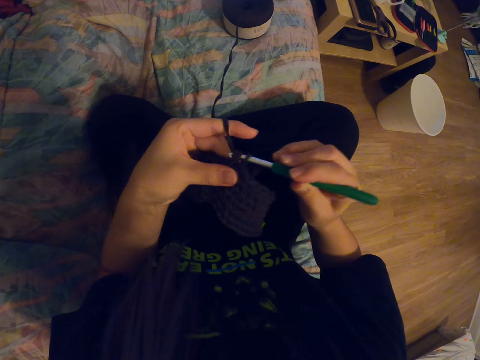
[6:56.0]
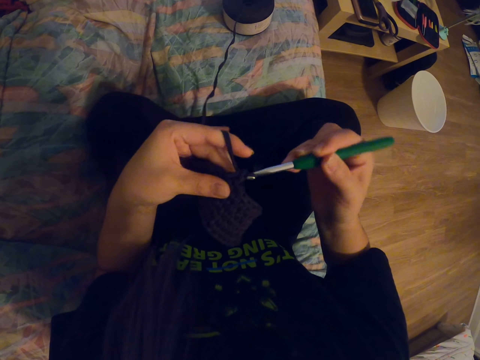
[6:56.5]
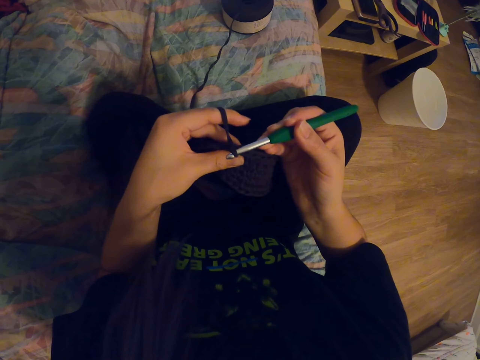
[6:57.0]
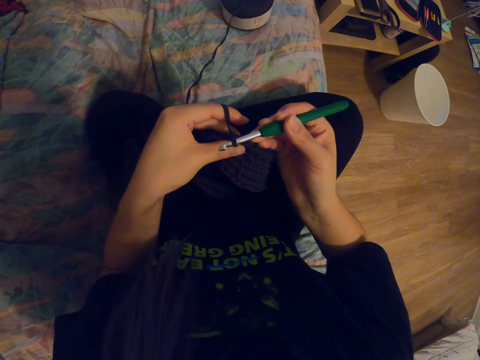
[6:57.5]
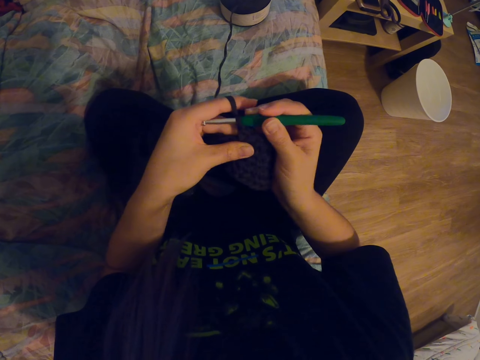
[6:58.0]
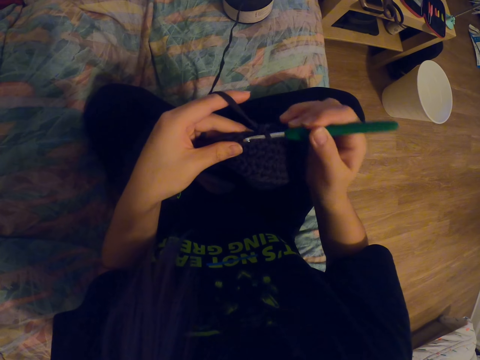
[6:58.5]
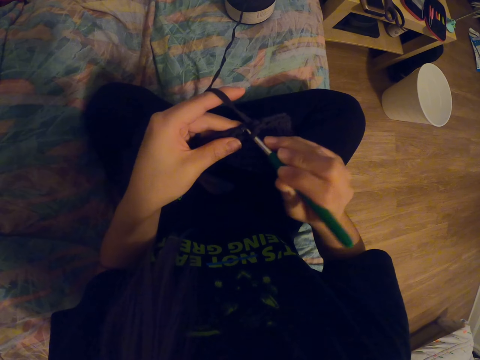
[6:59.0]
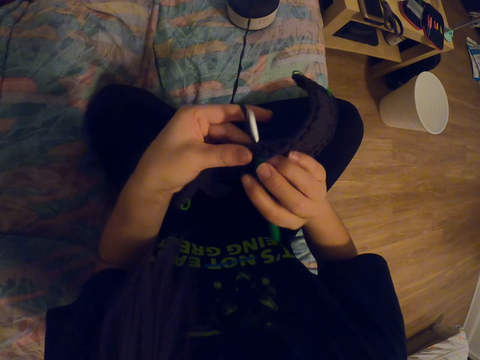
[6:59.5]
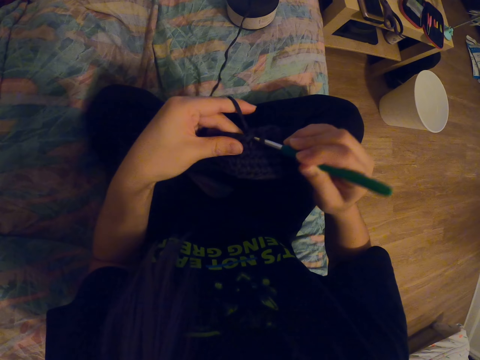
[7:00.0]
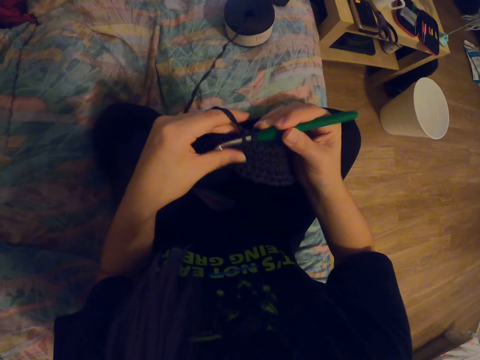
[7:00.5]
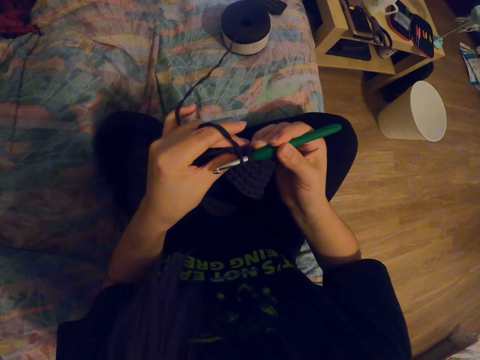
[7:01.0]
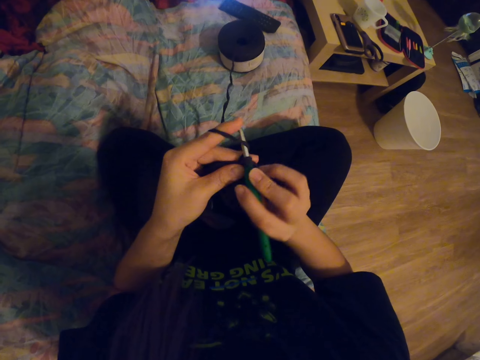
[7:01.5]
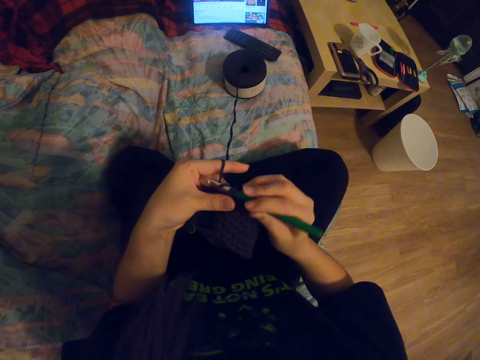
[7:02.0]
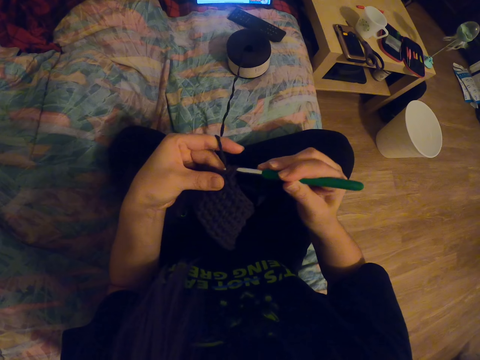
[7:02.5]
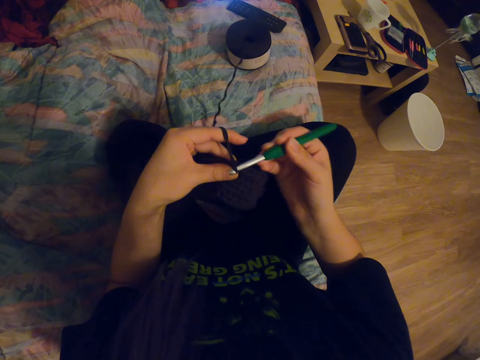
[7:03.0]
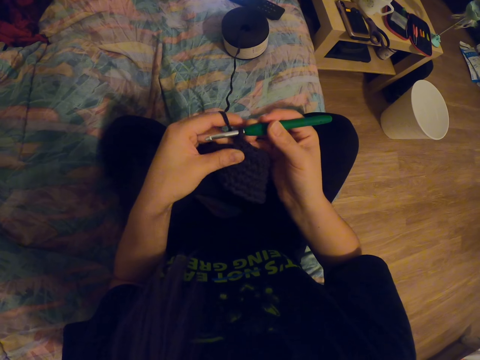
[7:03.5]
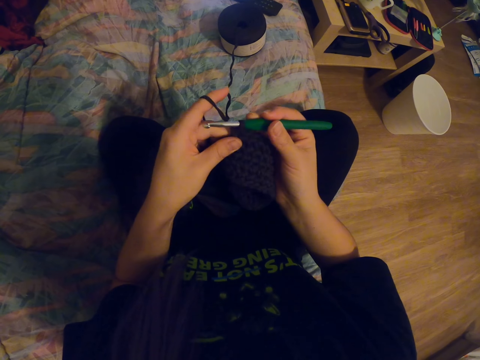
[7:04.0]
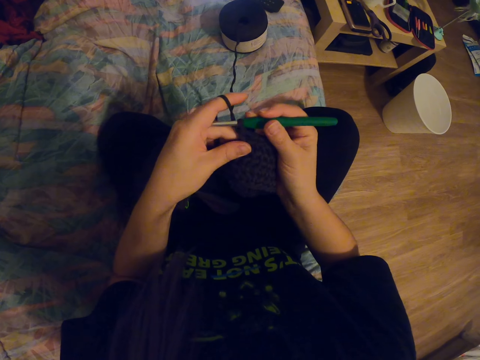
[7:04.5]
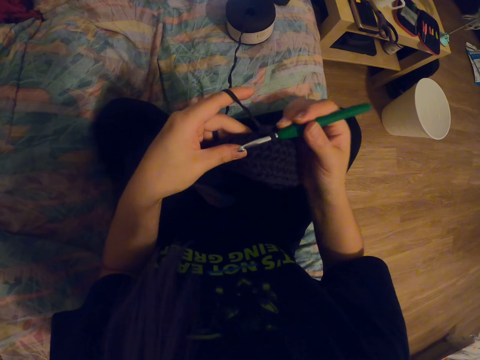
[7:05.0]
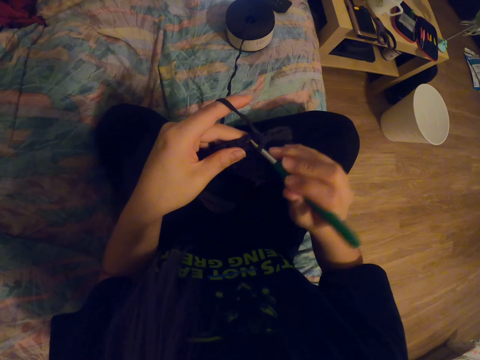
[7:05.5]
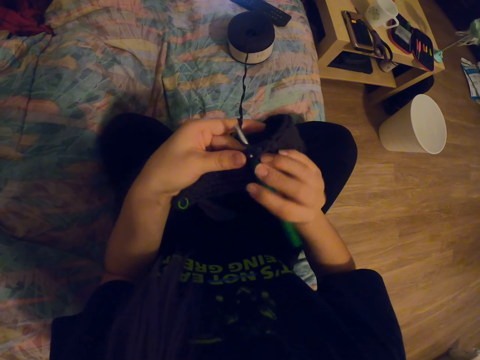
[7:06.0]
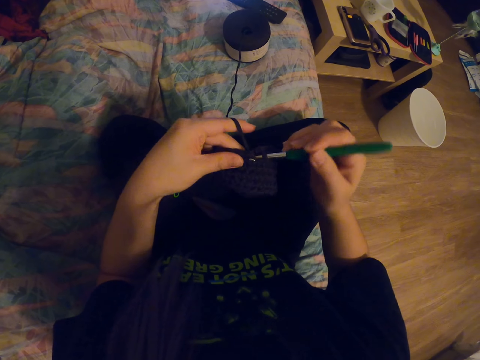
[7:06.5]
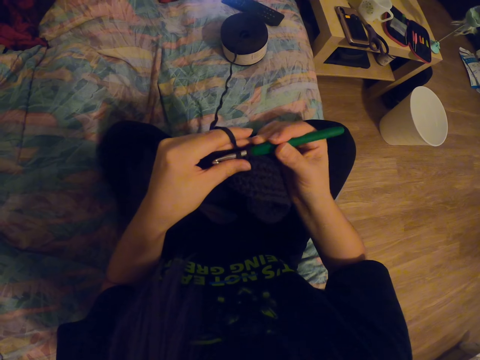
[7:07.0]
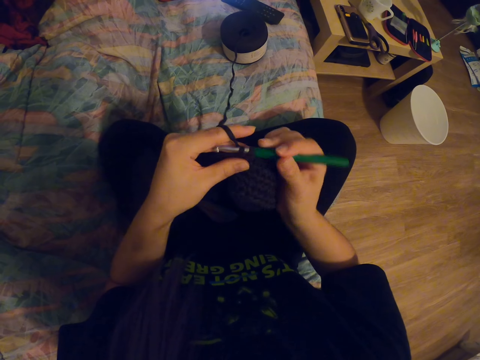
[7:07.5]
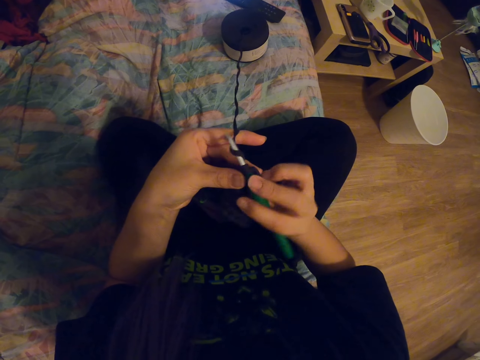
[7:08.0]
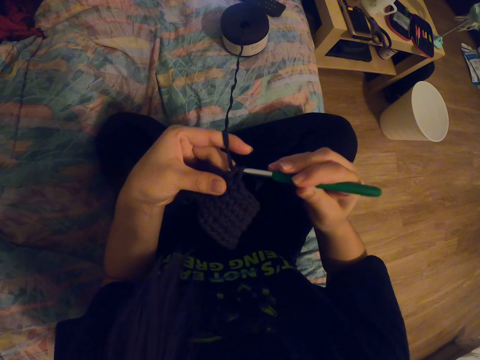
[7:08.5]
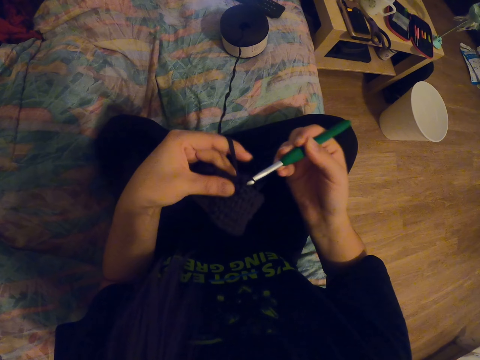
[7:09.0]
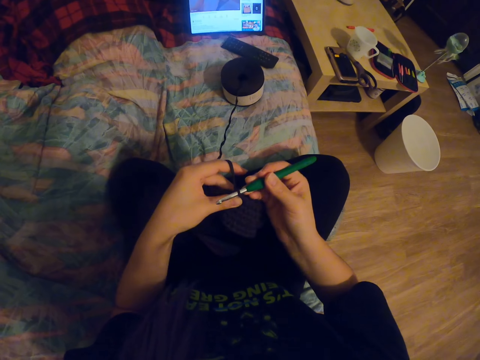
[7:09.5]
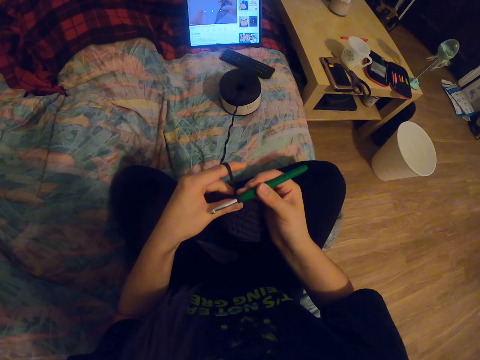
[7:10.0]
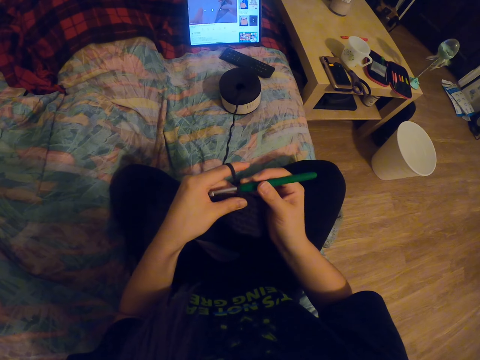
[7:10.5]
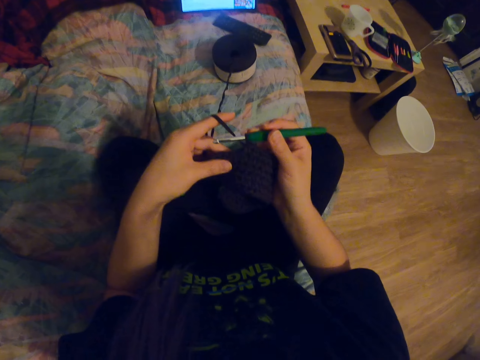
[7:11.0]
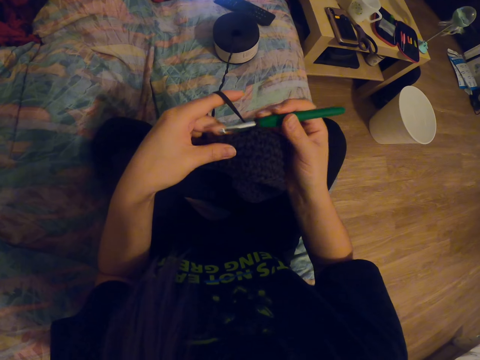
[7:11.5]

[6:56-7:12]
The camera wearer coils a knitting thread on a knitting needle. They knit a fabric with the knitting needle. They coil the knitting thread on the knitting needle. They knit the fabric with the knitting needle. They coil the knitting thread on the knitting needle. They knit the fabric with the knitting needle. They coil the knitting thread on the knitting needle. They knit the fabric with the knitting needle. They coil the knitting thread on the knitting needle. They knit the fabric with the knitting needle.

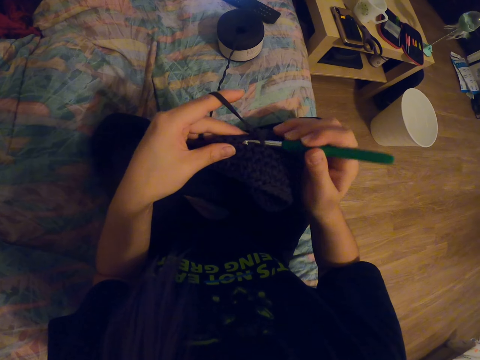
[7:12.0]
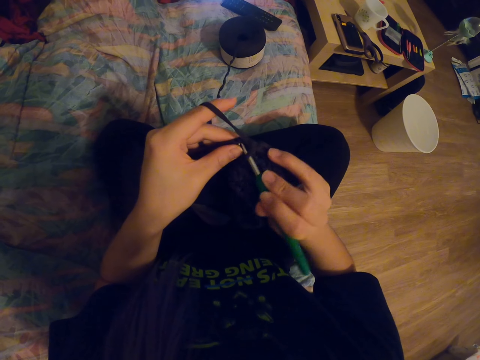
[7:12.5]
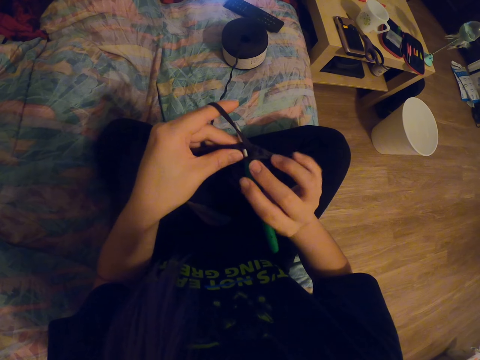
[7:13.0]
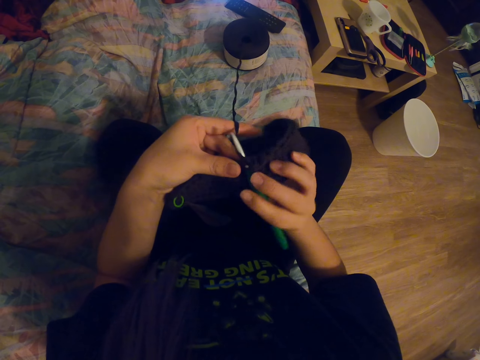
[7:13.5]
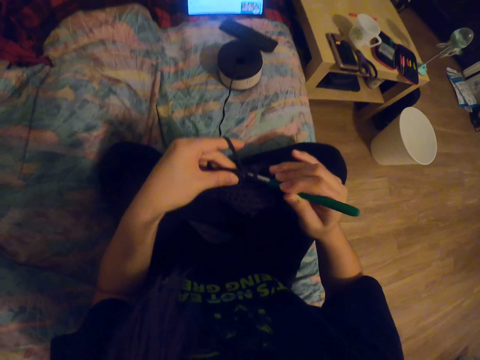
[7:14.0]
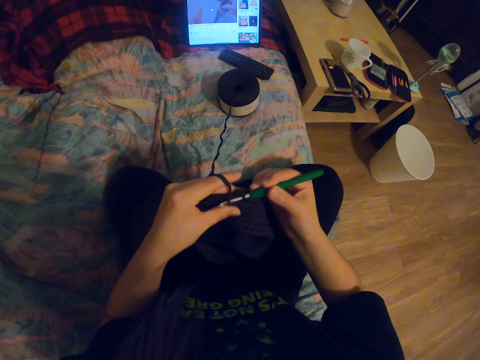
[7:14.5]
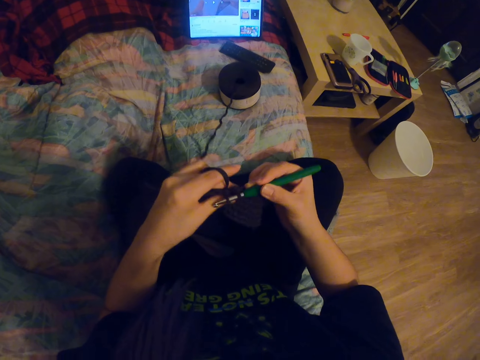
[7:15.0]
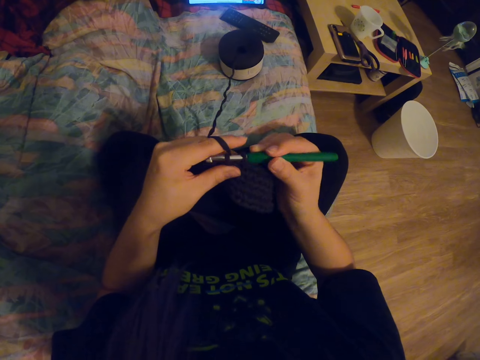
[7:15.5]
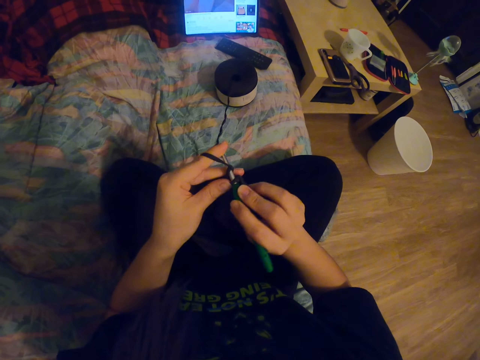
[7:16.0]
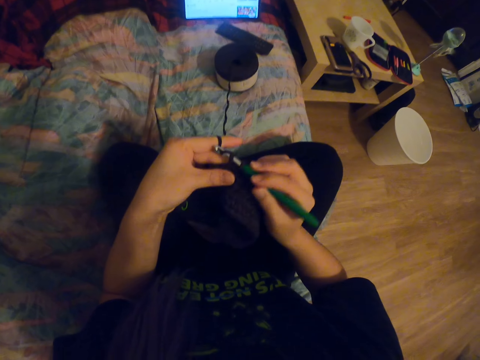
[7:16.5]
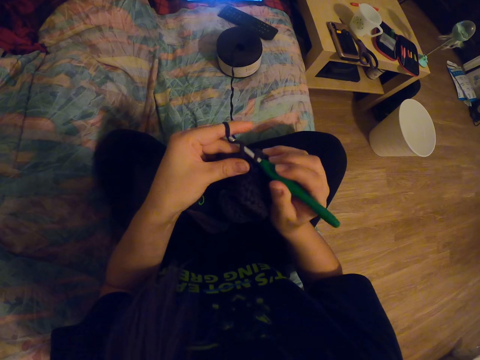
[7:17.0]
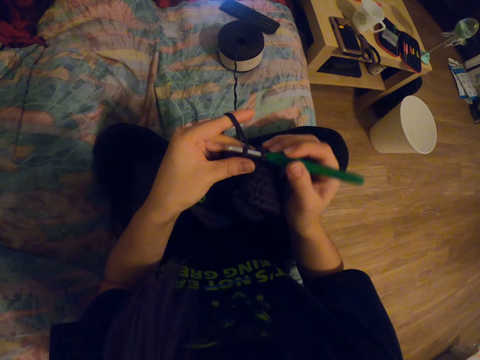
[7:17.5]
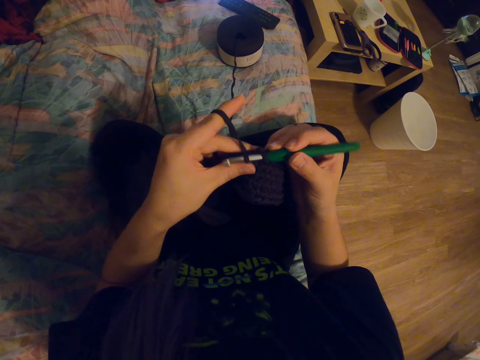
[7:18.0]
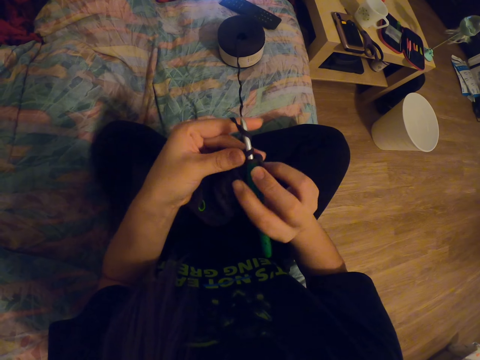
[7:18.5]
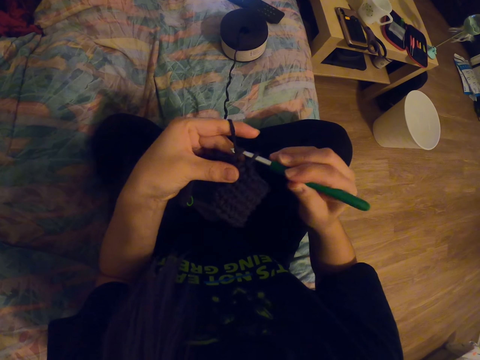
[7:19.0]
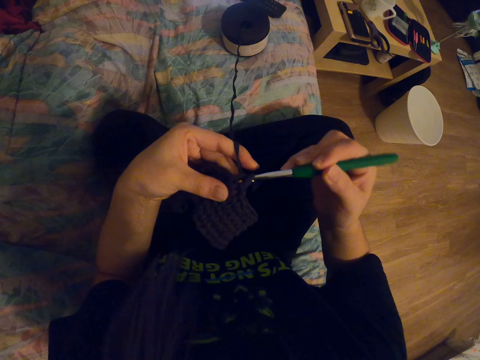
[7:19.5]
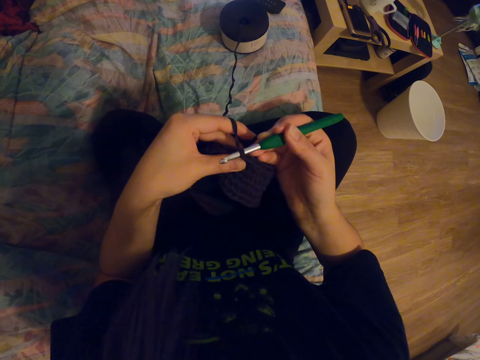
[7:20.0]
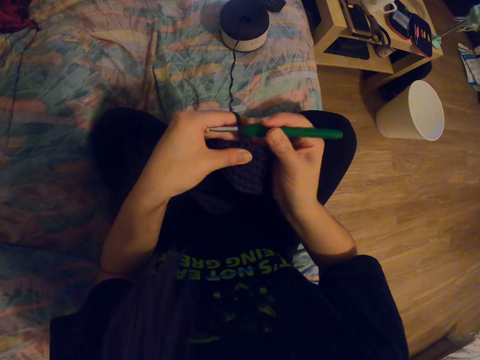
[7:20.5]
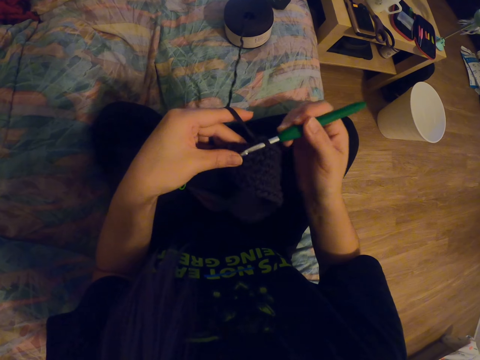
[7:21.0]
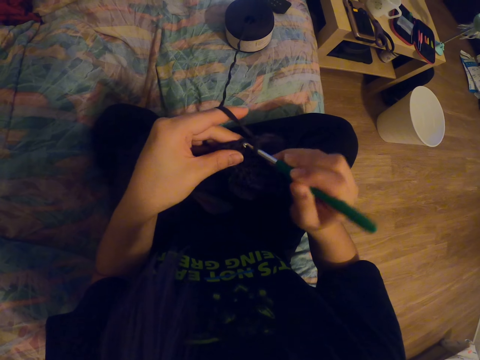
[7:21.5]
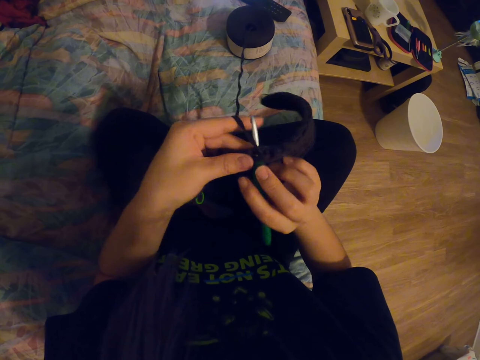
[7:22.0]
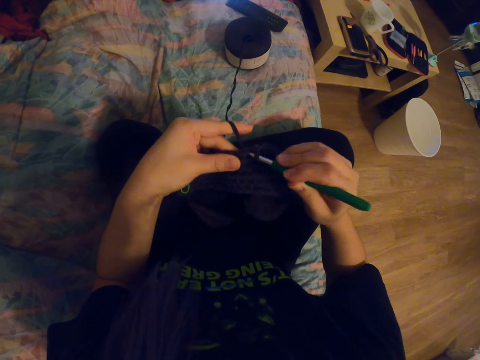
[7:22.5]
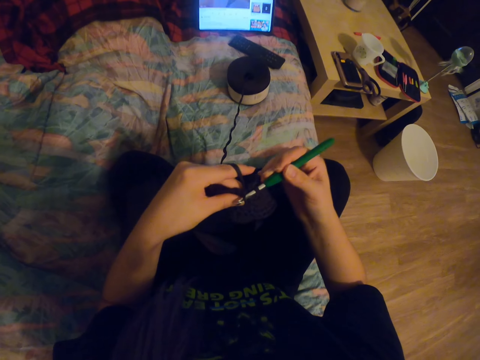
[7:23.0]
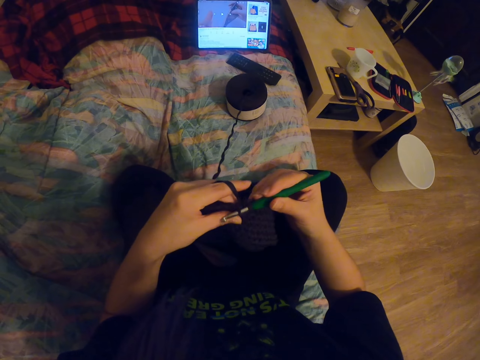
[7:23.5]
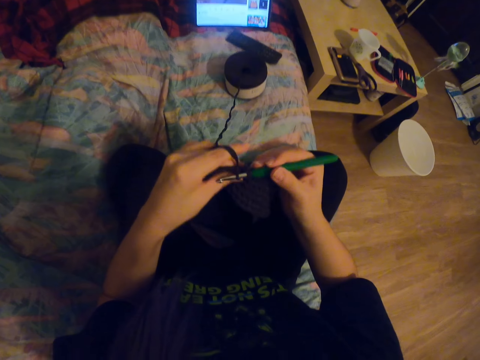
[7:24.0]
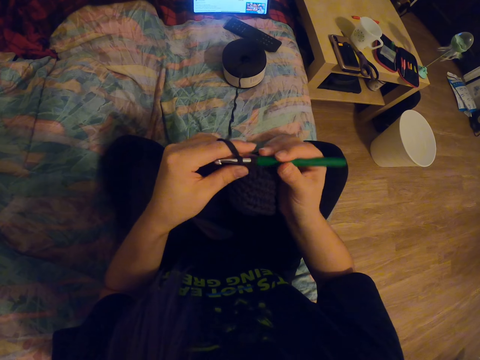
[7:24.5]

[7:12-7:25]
The camera wearer coils a knitting thread on a knitting needle. They knit a fabric with the knitting needle. They coil the knitting thread on the knitting needle. They knit the fabric with the knitting needle. They coil the knitting thread on the knitting needle. They knit the fabric with the knitting needle.
